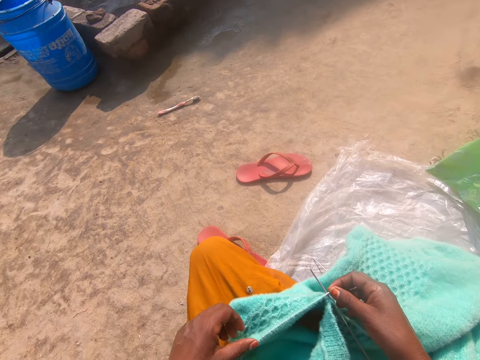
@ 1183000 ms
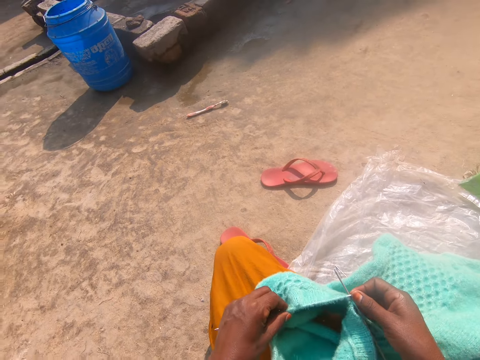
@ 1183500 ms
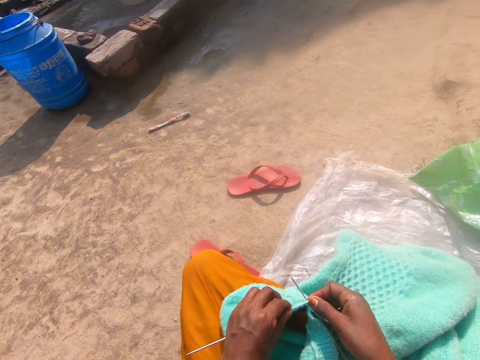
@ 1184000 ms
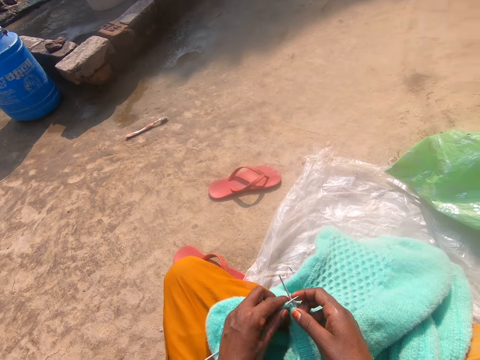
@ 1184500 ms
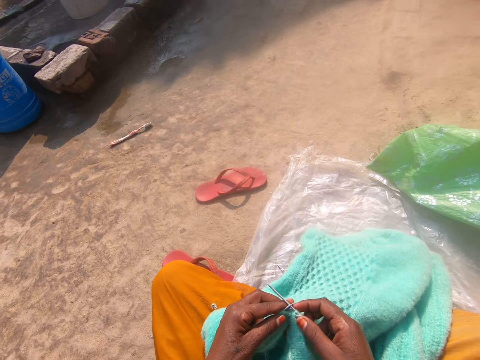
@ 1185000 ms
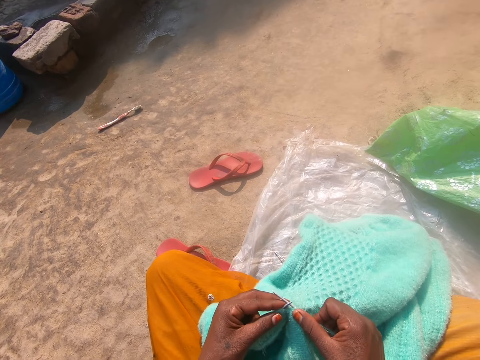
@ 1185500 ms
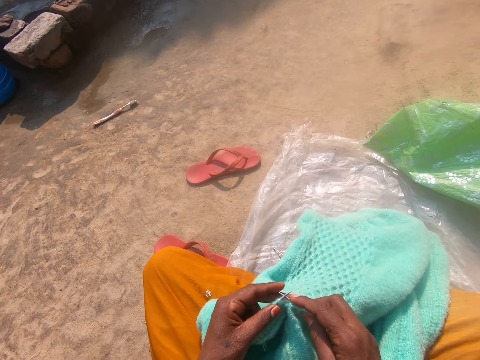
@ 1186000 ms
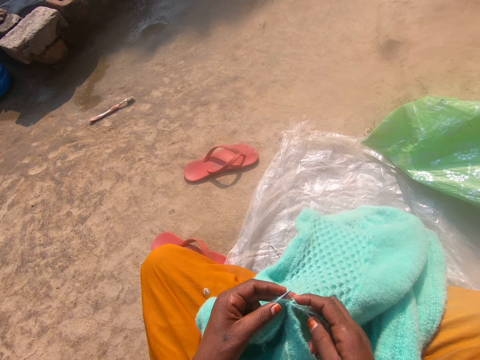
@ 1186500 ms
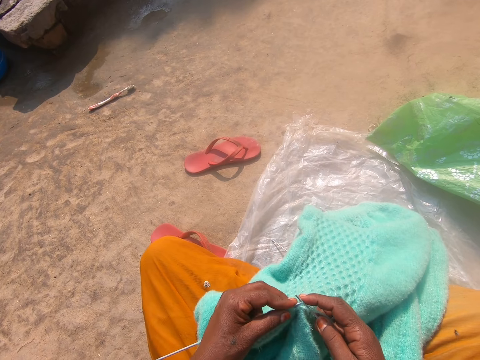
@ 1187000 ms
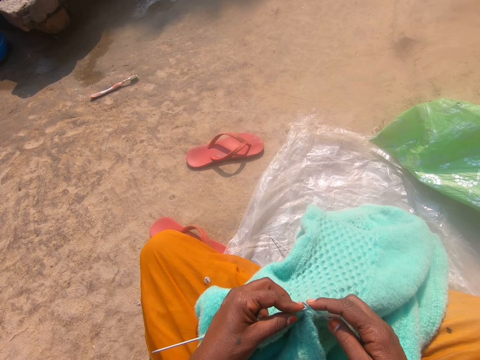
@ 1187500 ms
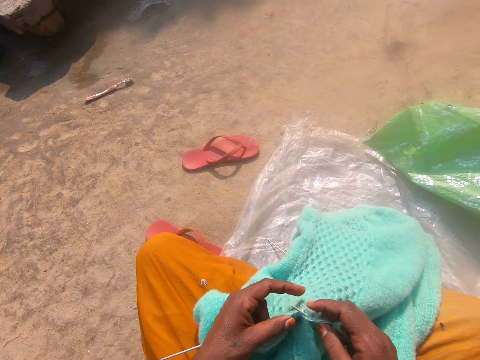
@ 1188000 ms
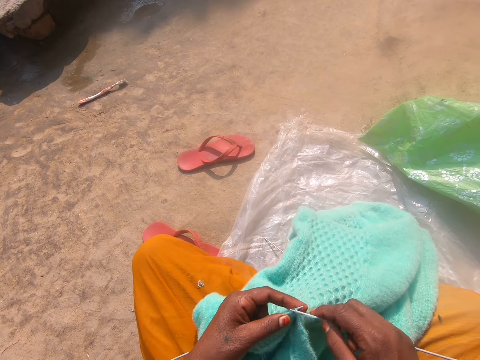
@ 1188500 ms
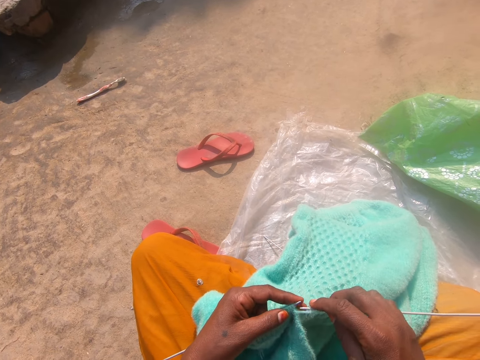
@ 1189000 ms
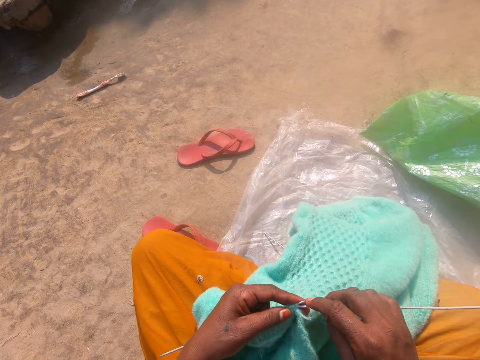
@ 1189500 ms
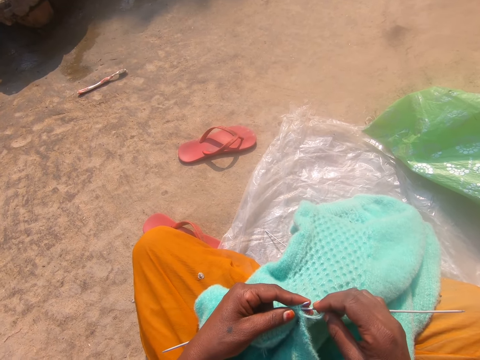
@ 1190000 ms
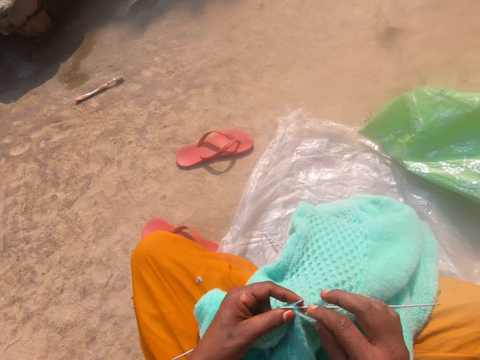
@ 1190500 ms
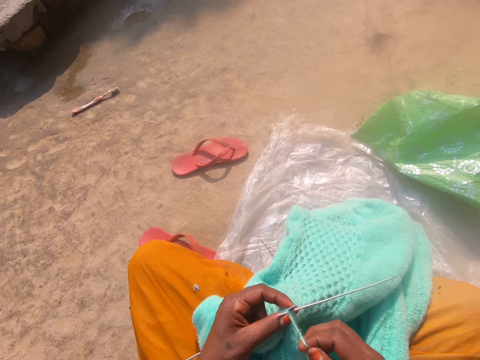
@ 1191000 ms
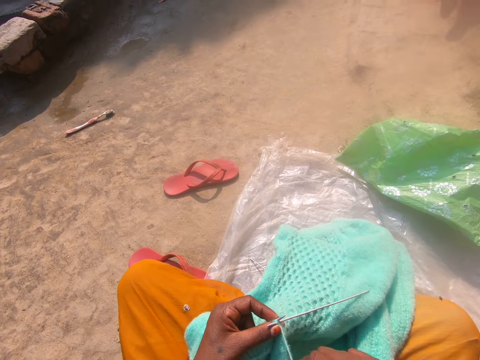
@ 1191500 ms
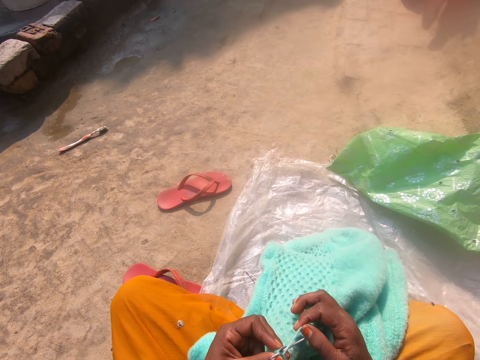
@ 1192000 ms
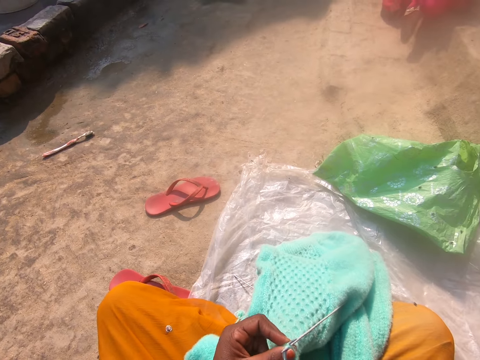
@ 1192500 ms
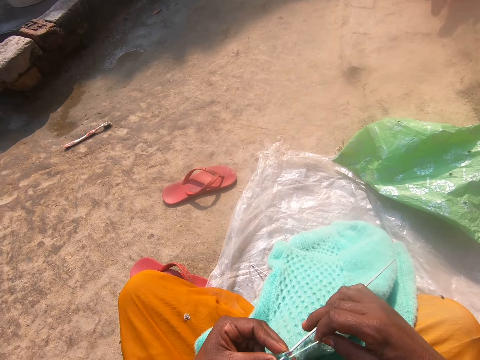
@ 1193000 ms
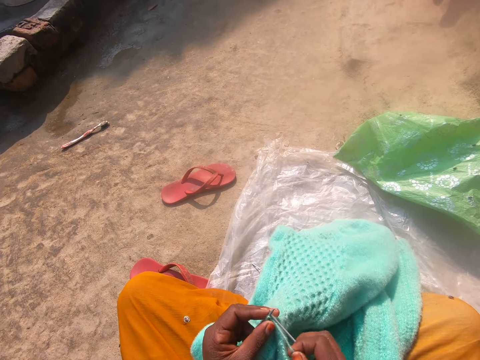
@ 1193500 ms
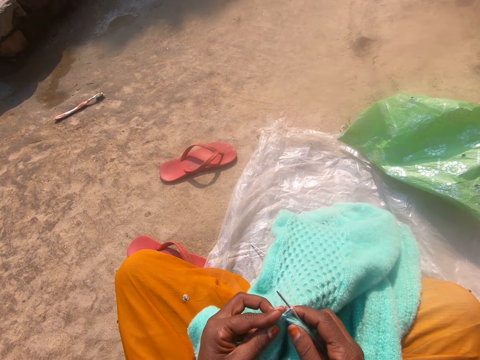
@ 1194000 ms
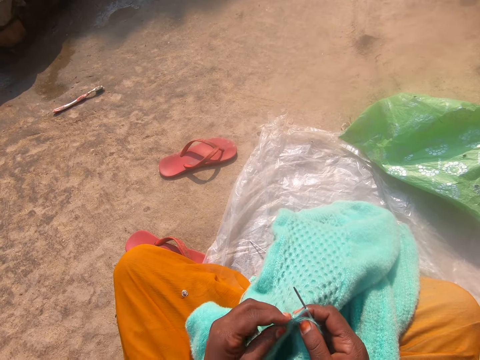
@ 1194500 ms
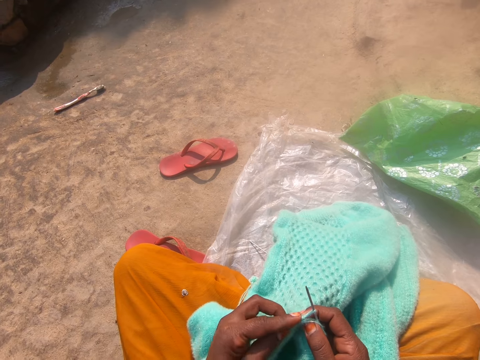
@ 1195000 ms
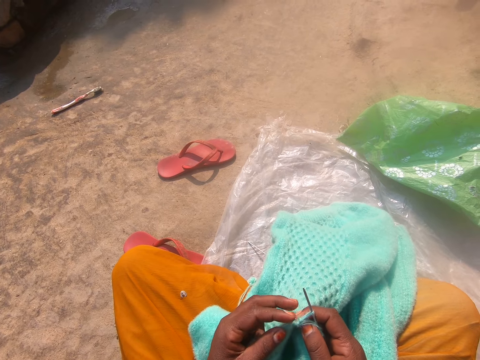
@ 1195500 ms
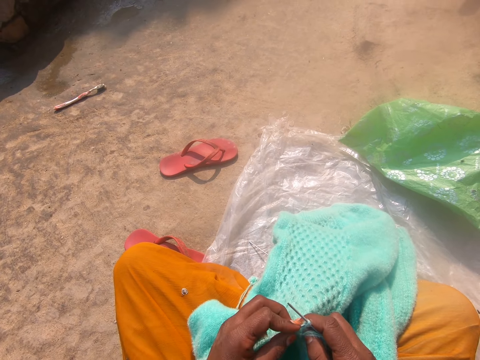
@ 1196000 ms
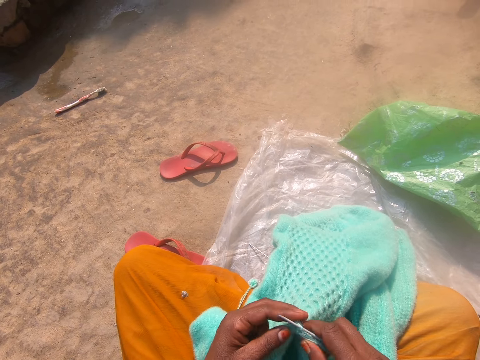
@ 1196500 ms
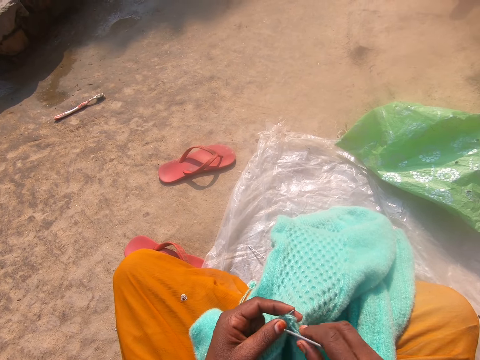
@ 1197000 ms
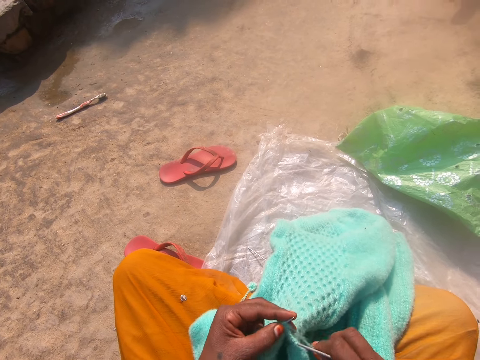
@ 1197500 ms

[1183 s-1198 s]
The camera wearer knits the cardigan on her lap. She rolls the string on the knitting needle. She knits the cloth.

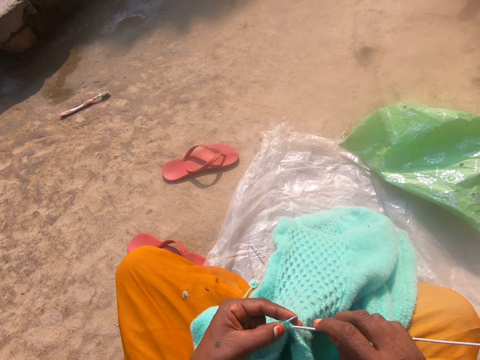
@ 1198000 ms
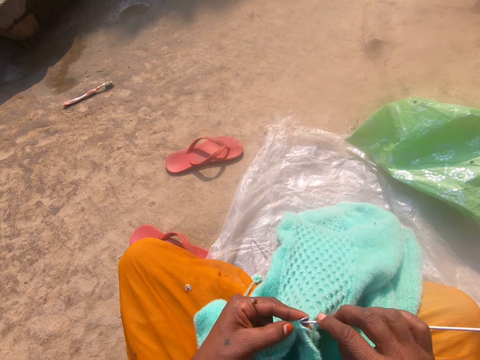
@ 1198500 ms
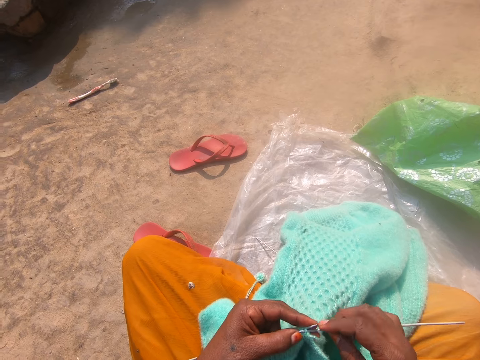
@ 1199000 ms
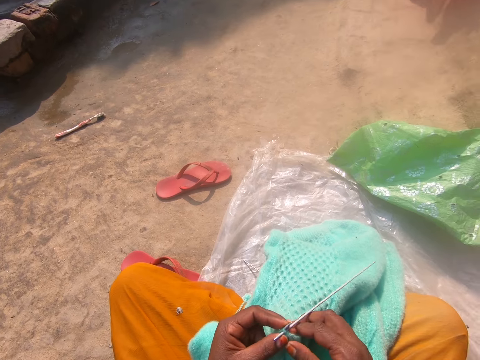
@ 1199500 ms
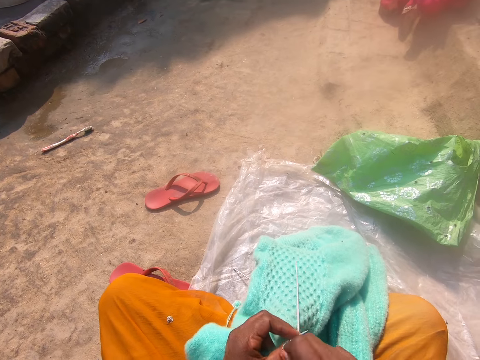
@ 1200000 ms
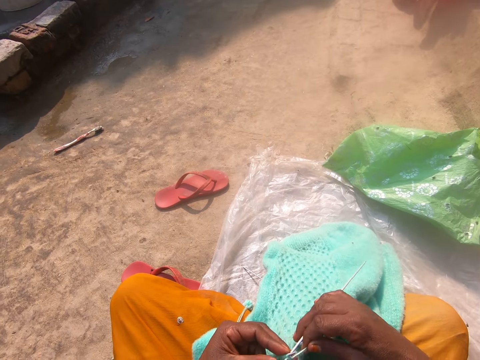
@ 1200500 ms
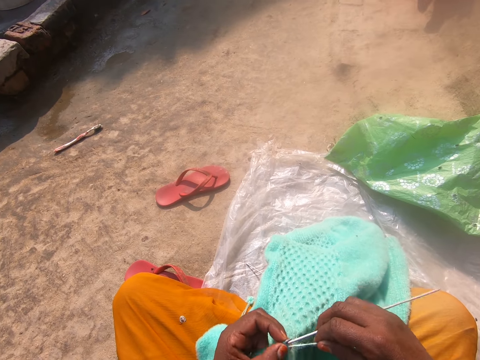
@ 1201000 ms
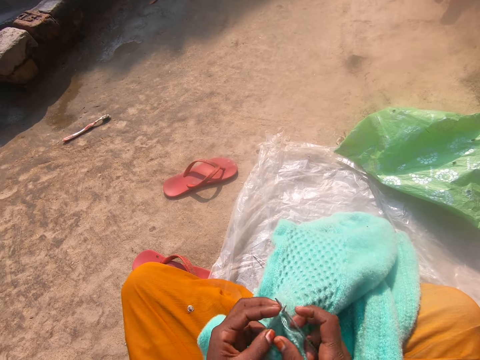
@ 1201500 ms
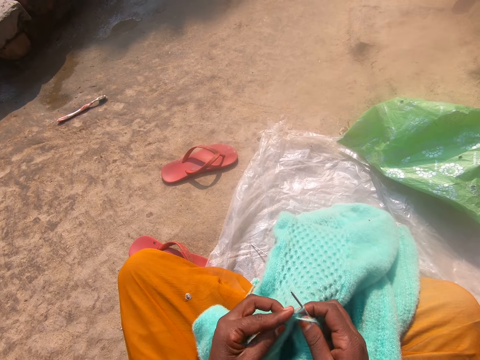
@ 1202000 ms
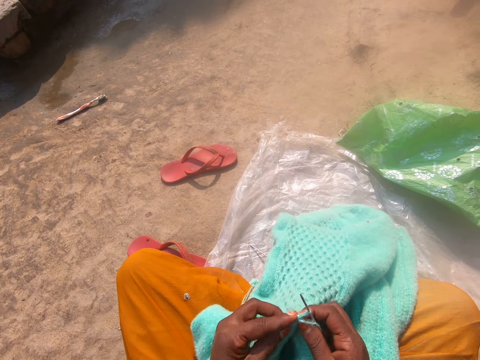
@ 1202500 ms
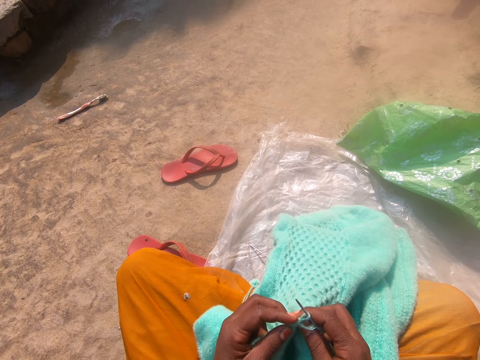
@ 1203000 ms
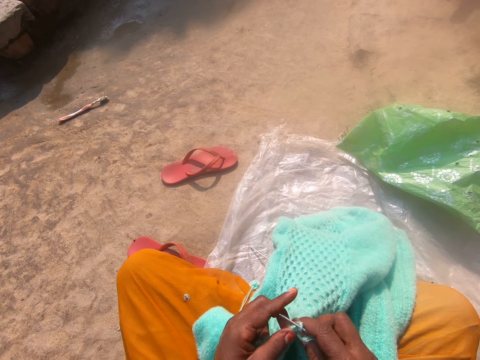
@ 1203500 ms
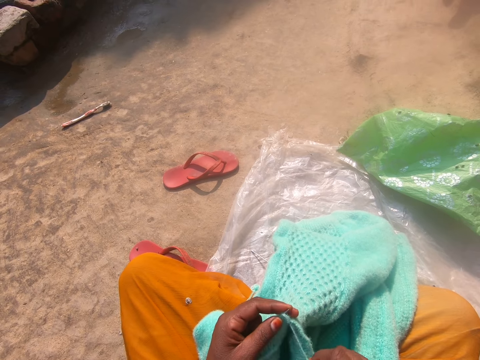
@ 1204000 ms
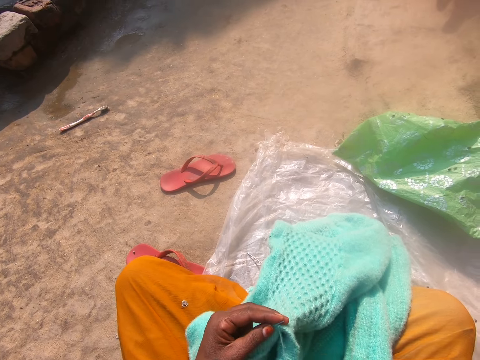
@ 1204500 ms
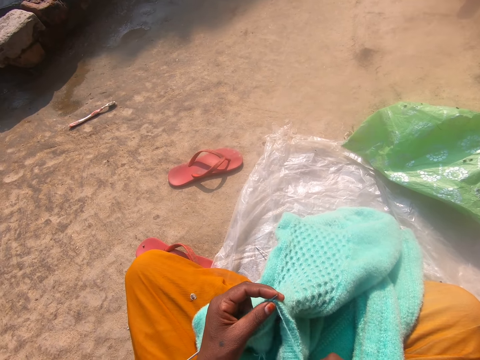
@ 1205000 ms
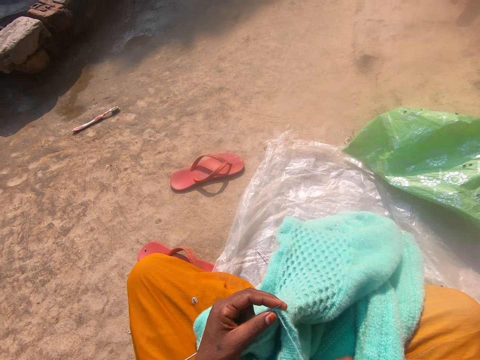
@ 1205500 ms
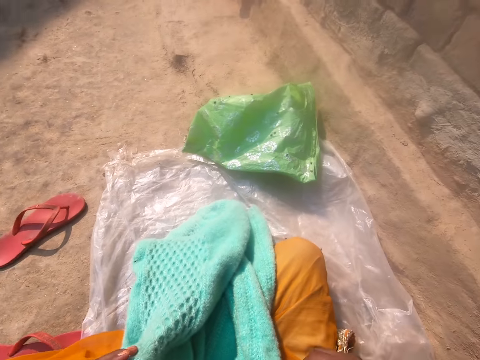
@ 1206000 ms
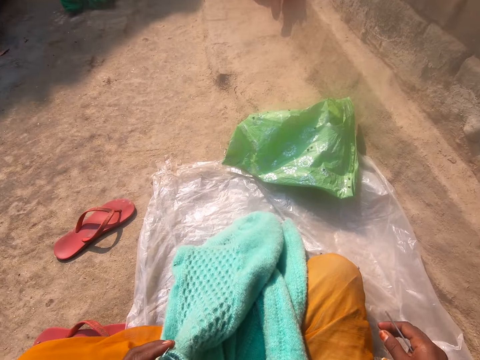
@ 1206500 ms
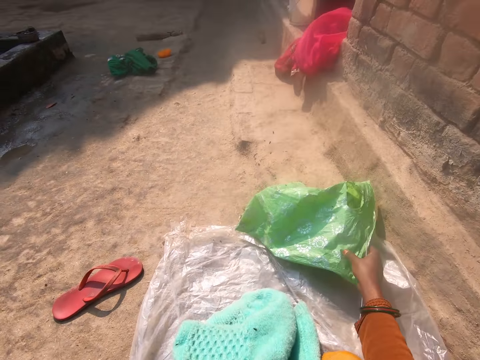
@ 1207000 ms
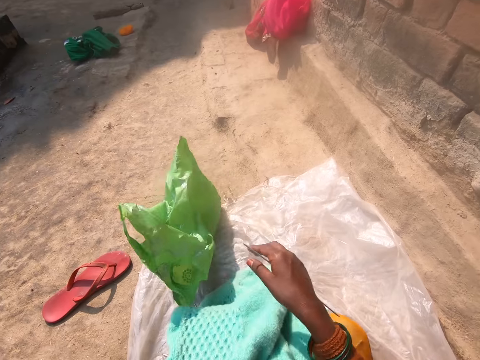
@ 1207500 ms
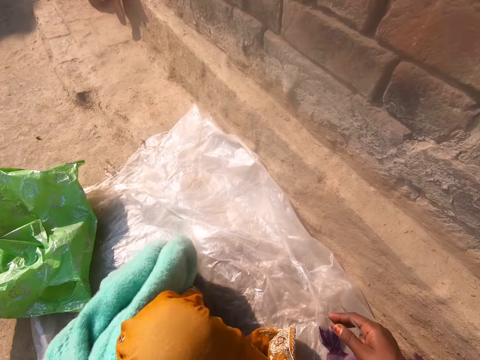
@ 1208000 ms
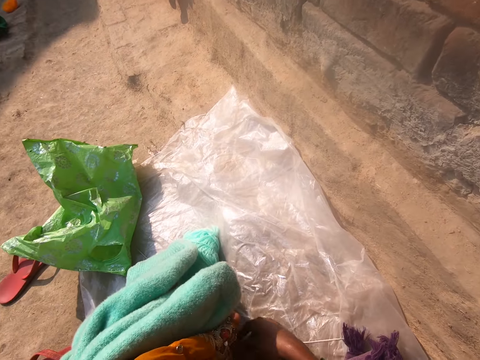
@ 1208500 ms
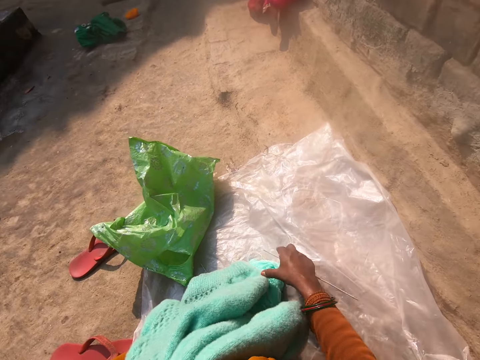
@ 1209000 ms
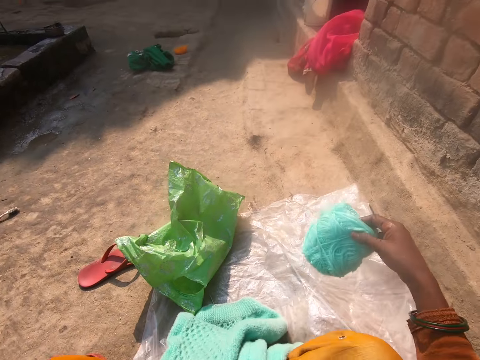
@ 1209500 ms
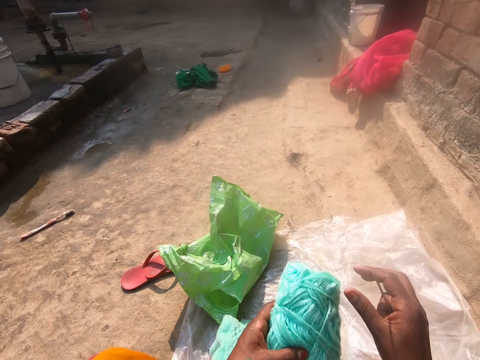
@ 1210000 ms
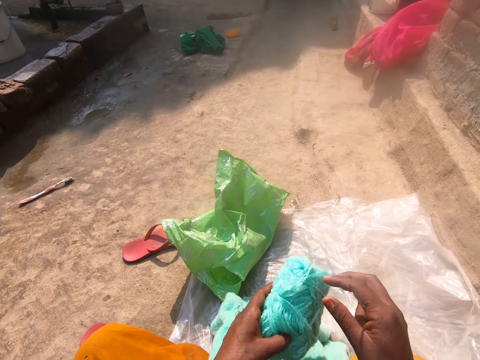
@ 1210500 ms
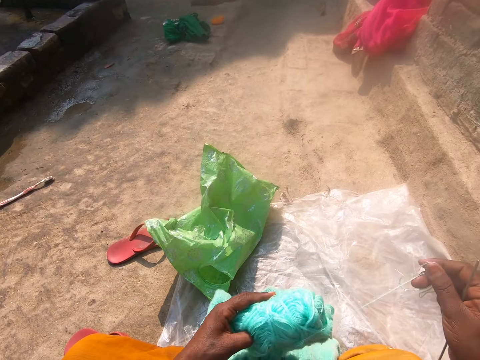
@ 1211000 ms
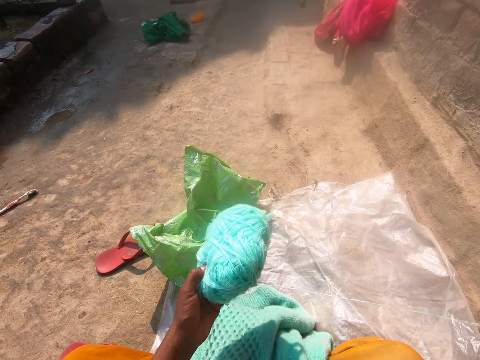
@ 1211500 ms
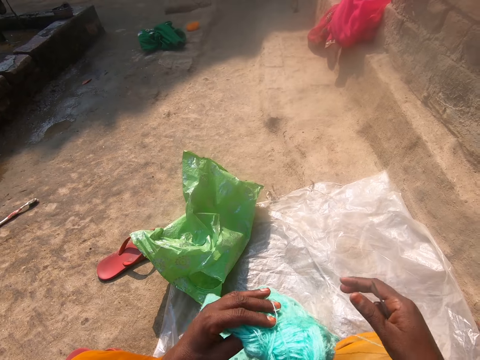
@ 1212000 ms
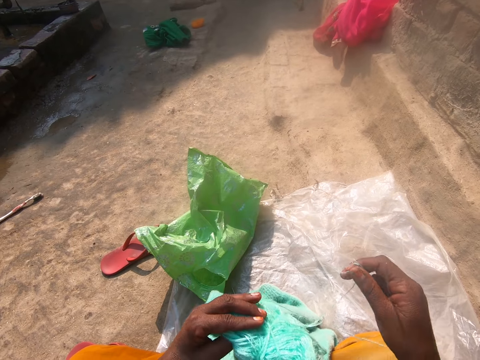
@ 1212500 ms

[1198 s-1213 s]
The camera wearer rolls the string on the knitting needle and knits the cloth. They push a plastic bag or paper bag on the floor. They pick up a yarn on the floor. They unreel the yarn. They pull the string.
